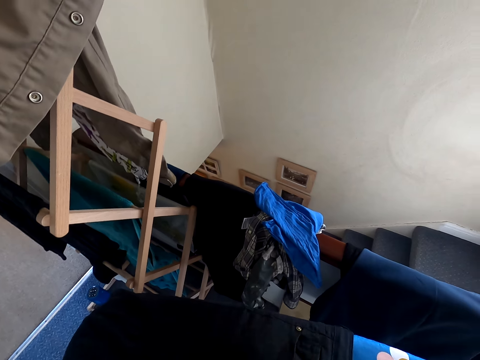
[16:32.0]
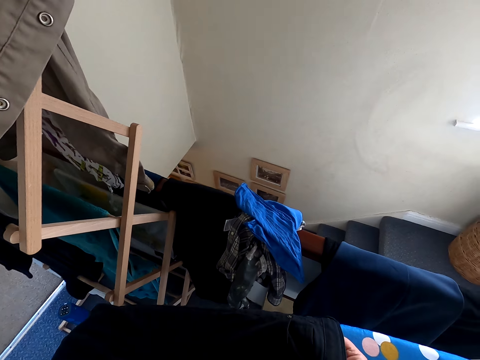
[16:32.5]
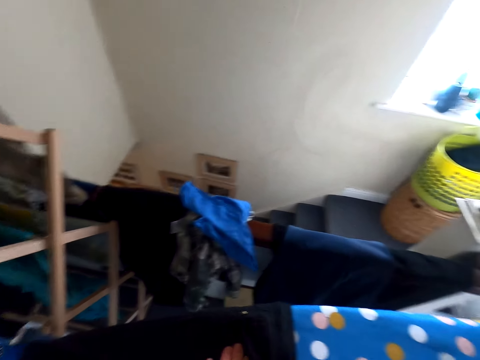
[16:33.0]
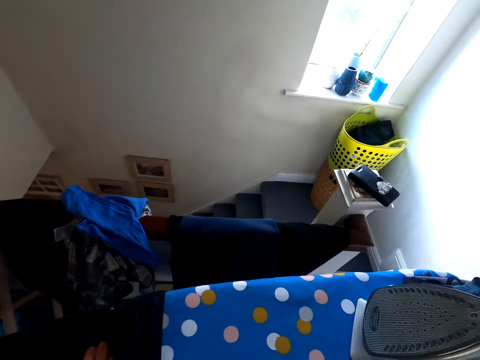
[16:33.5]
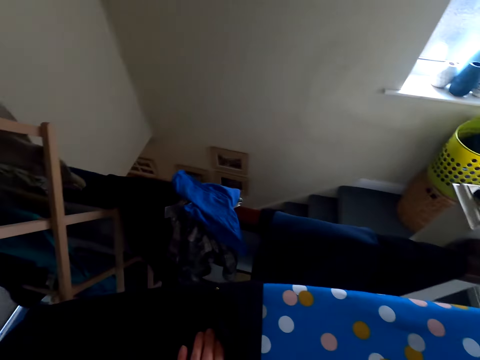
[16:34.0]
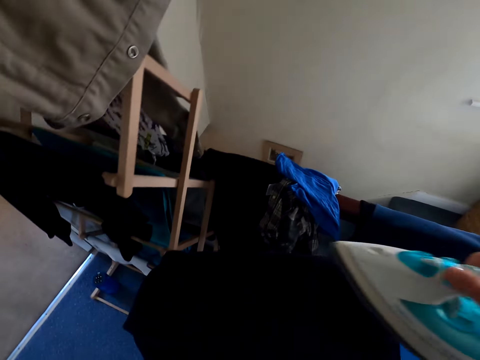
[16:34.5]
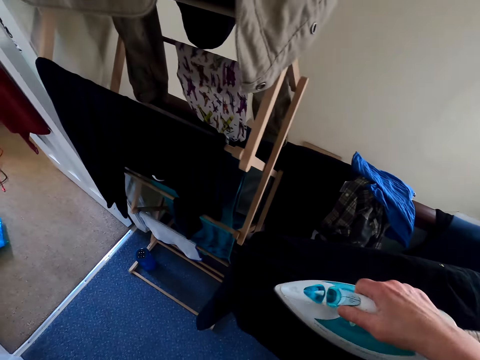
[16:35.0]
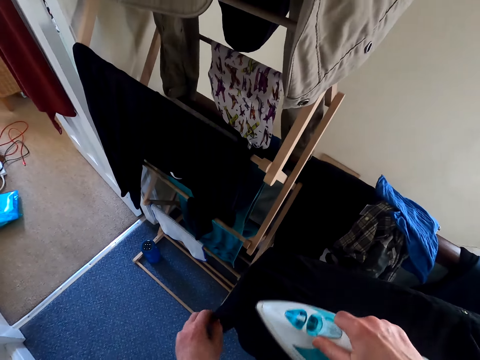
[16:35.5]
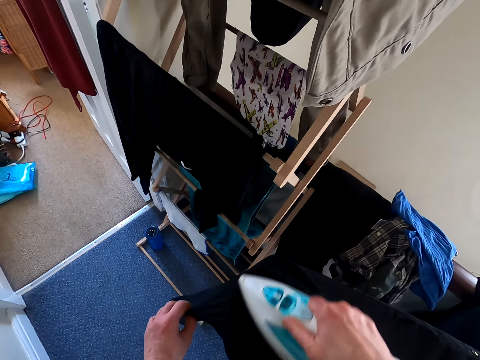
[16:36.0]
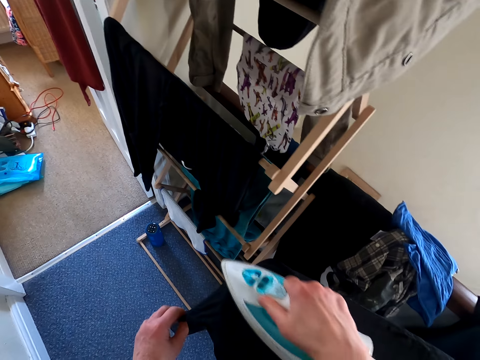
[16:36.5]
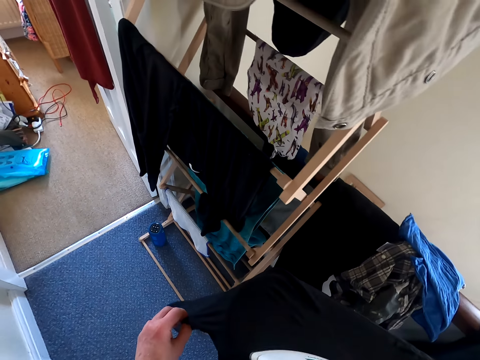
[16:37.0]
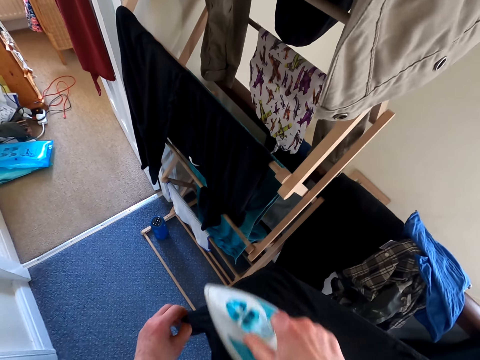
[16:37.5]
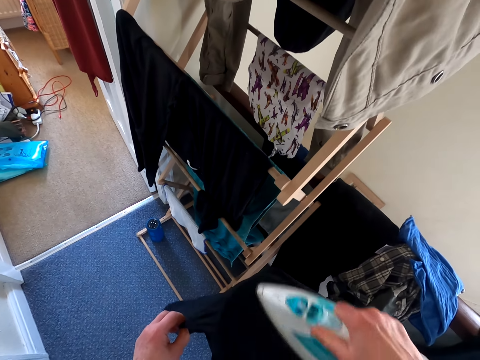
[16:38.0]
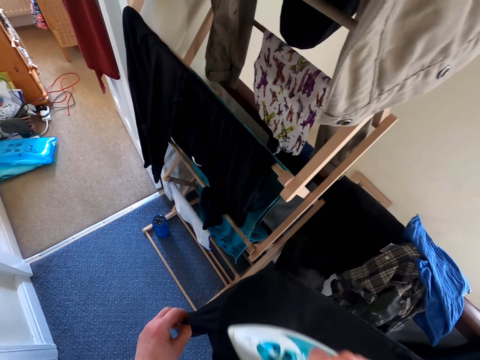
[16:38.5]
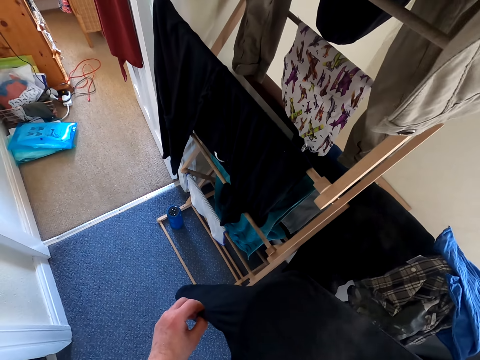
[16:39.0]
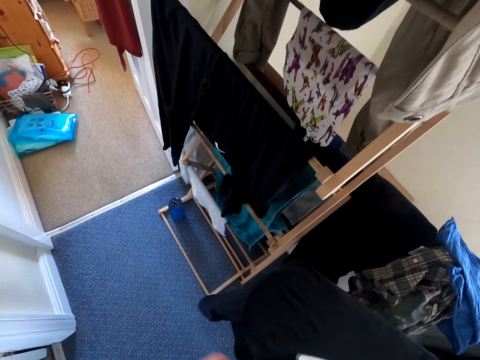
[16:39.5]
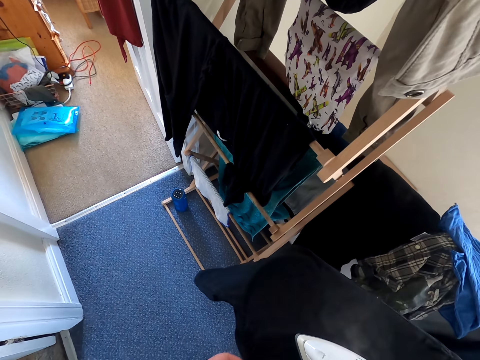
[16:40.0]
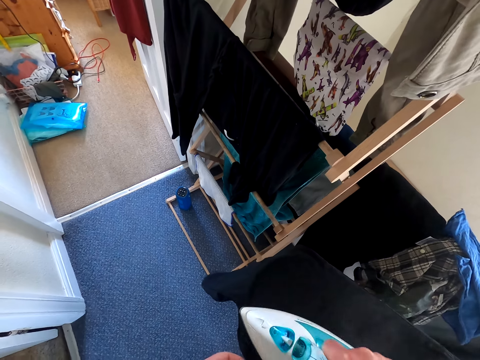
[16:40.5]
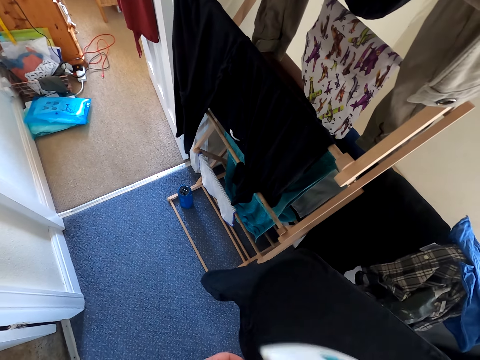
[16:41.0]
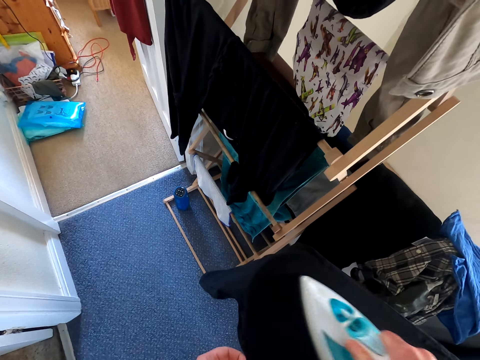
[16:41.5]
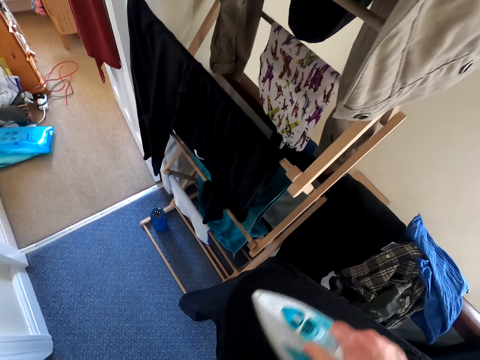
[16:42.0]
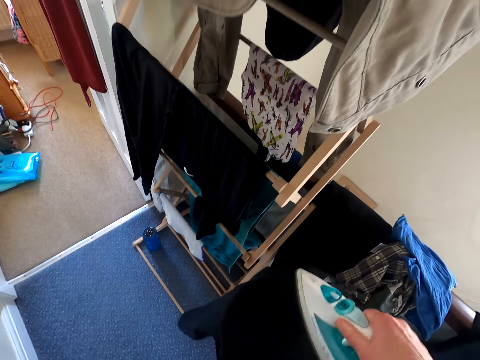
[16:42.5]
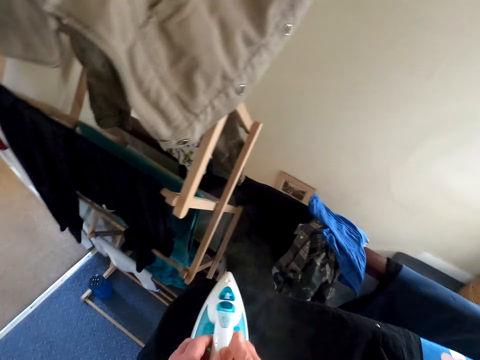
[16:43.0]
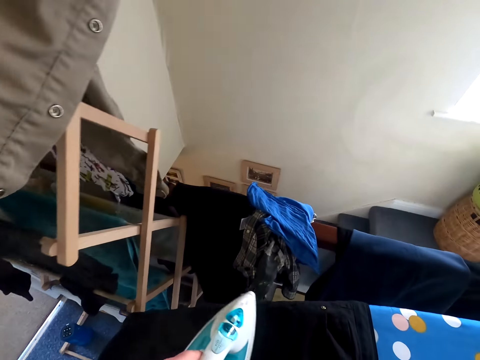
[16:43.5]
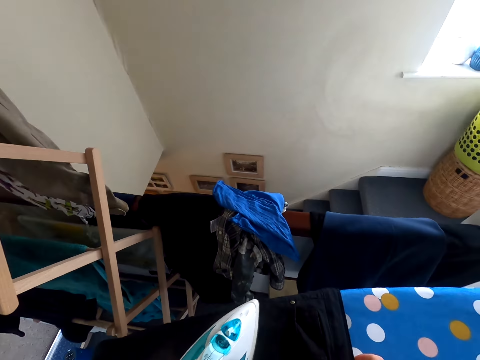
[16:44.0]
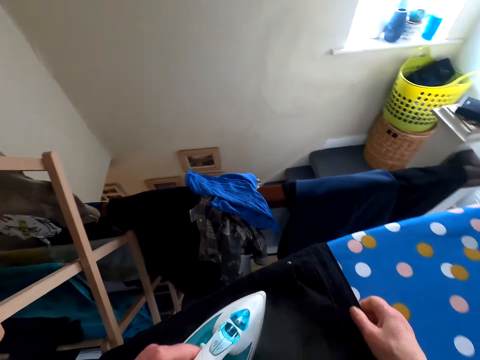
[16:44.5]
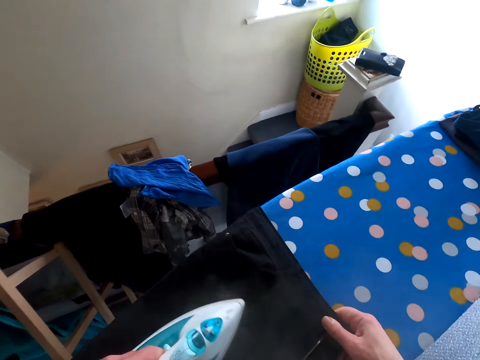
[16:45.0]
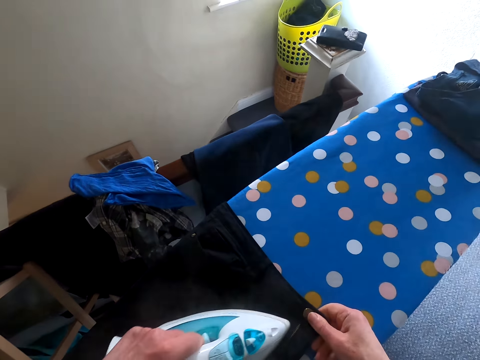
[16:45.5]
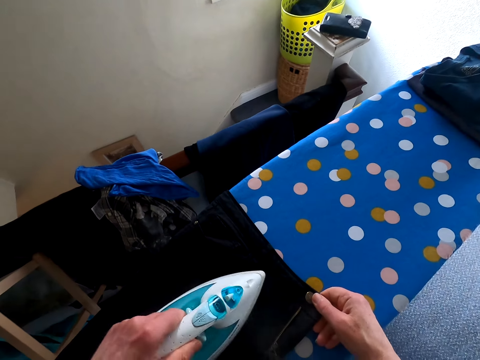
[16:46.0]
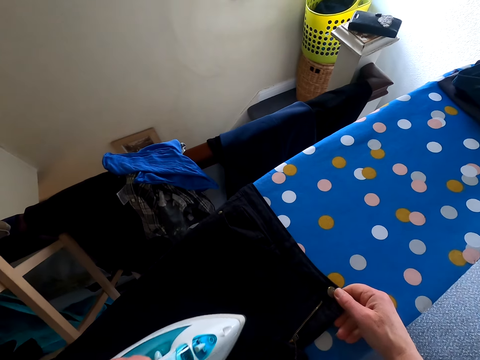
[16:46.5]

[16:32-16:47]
The camera wearer picks up the iron box from the ironing table. They iron the trouser.

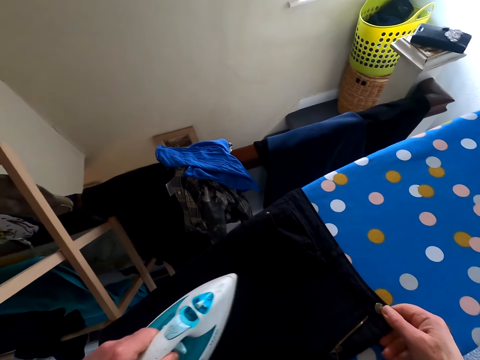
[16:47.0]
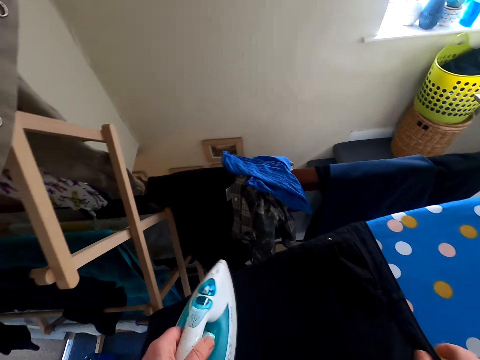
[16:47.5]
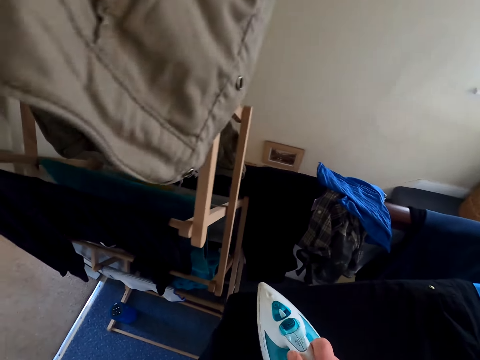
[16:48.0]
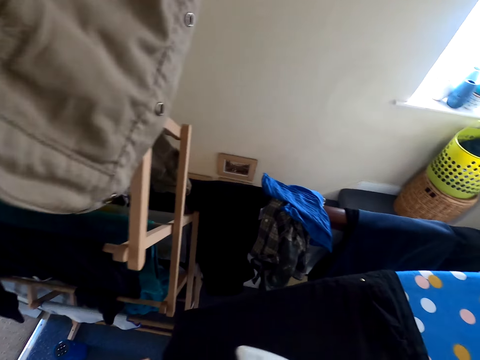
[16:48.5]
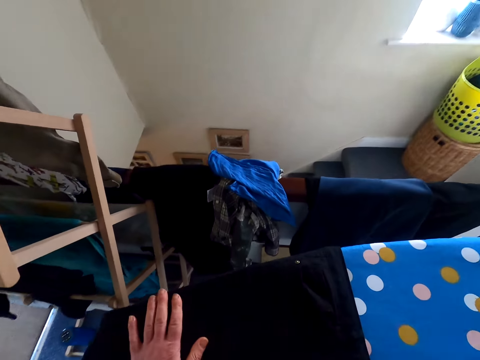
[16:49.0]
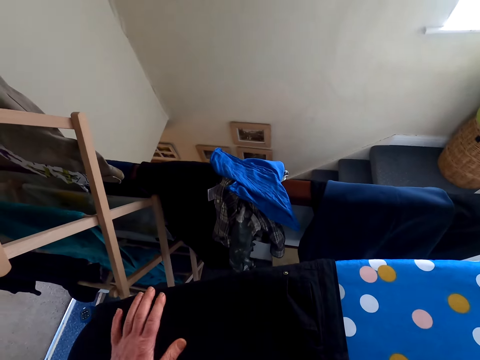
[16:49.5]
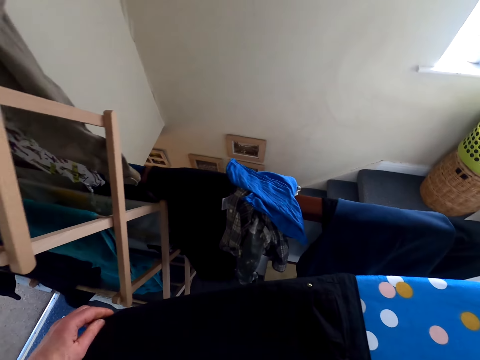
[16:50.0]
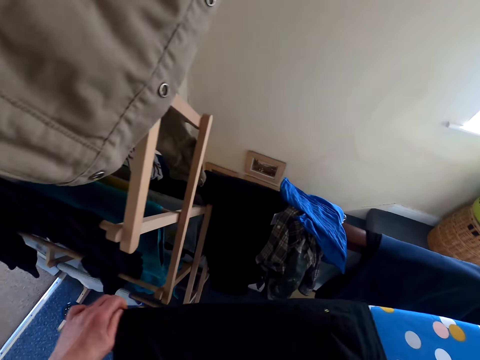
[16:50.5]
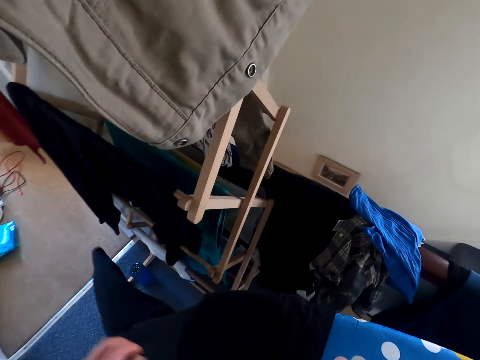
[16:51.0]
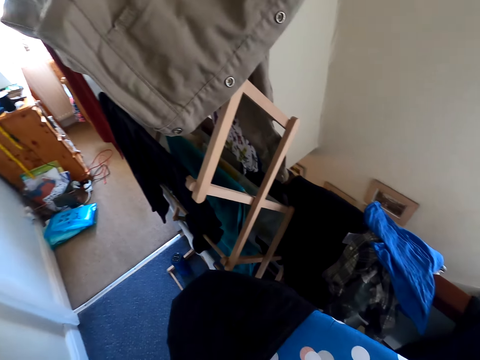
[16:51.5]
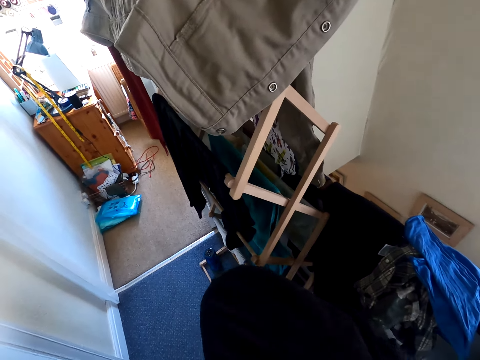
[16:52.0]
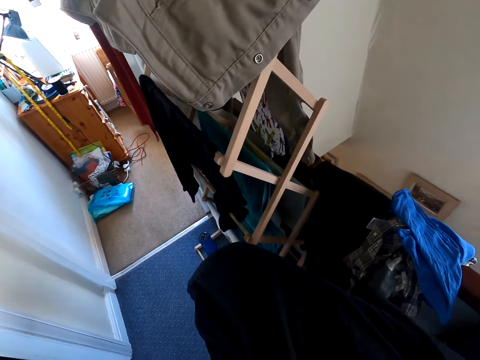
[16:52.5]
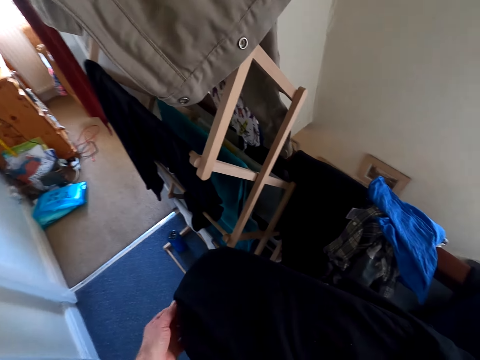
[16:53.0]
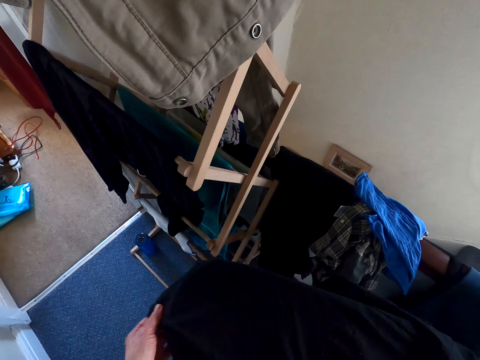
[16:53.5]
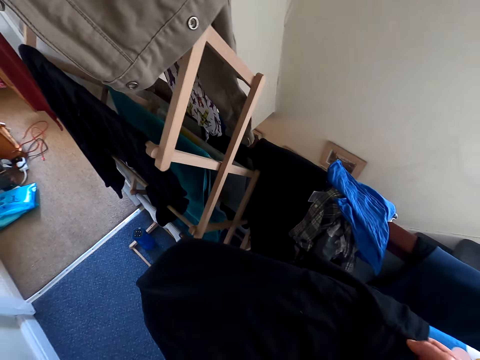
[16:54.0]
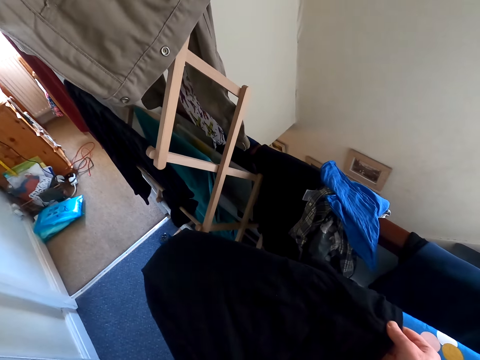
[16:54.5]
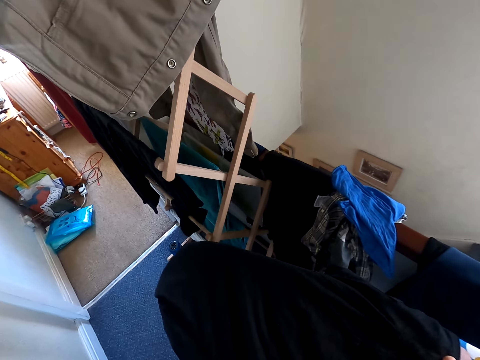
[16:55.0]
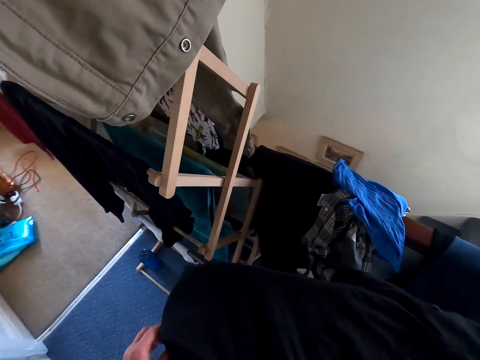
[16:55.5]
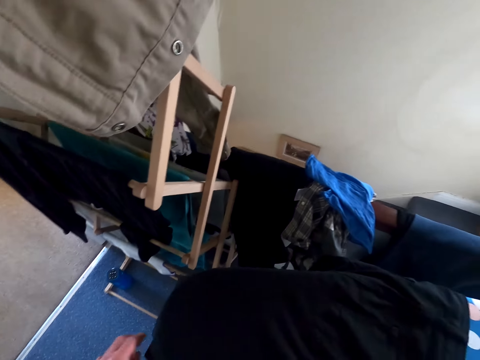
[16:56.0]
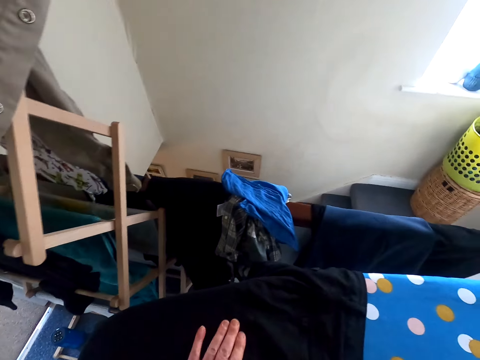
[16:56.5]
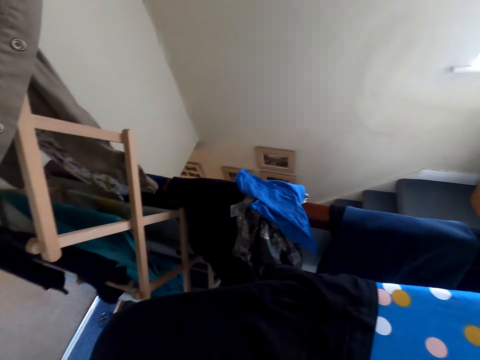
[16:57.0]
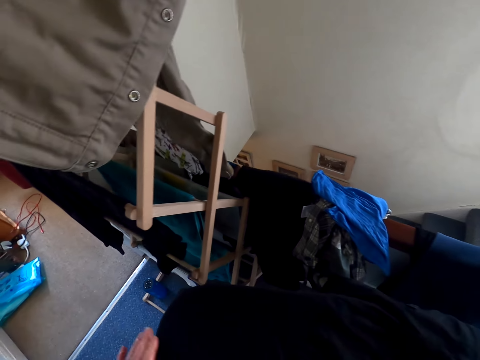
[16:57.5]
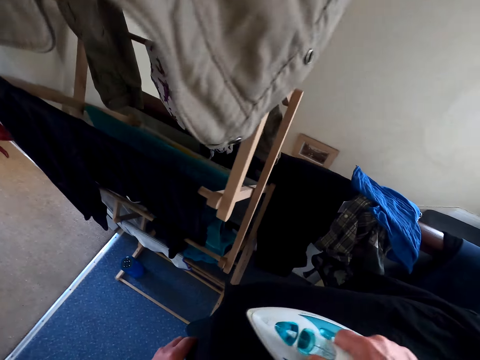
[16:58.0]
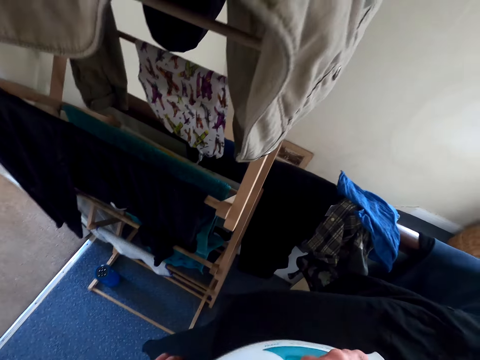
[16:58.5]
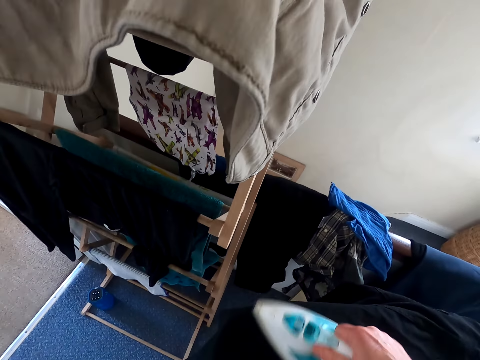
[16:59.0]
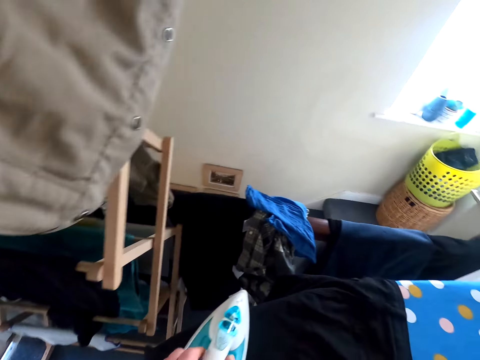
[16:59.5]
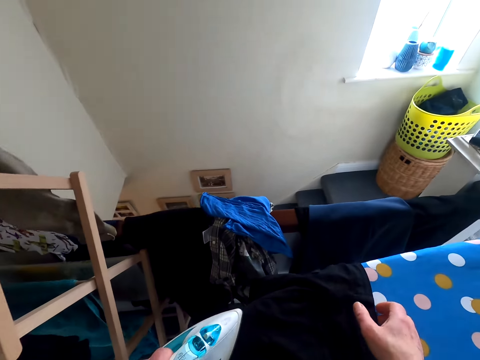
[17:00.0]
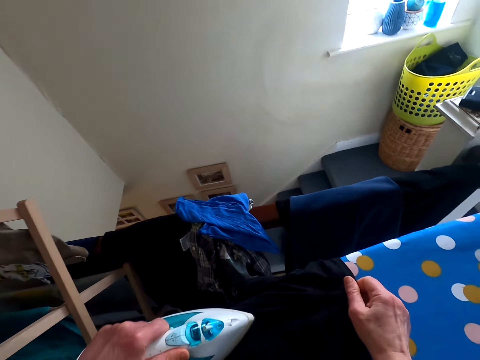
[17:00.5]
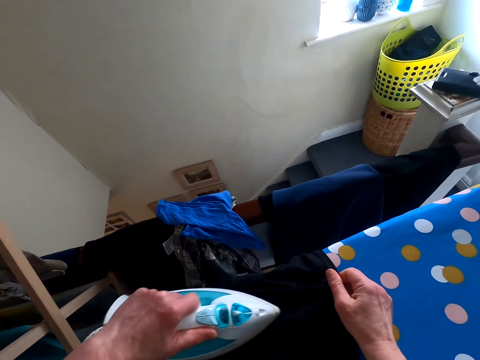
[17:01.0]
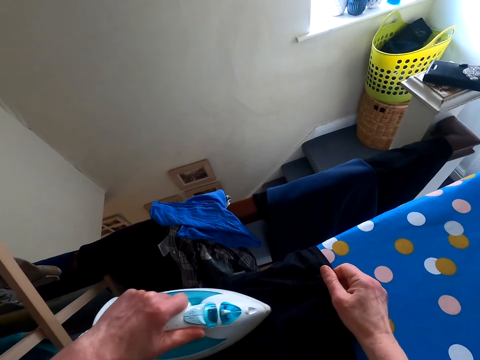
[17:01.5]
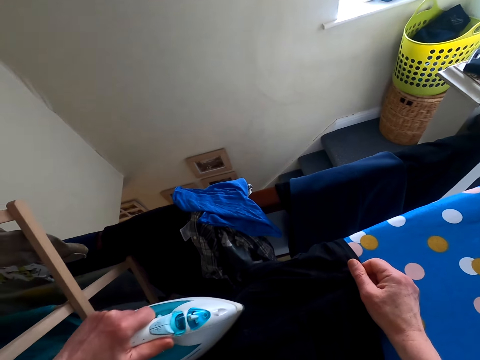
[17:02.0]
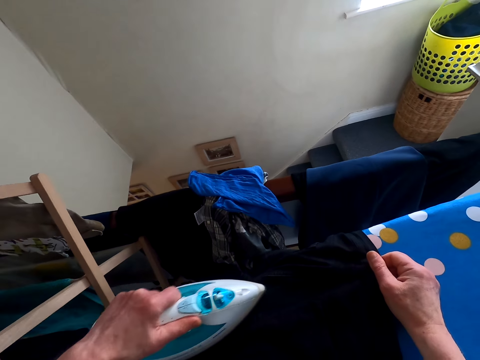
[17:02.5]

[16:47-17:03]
The camera wearer touches the trouser. They adjust the trouser on the ironing table. They iron the trouser.
